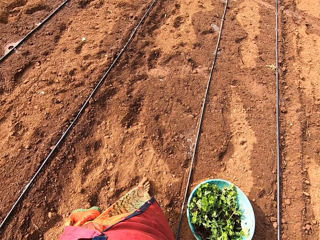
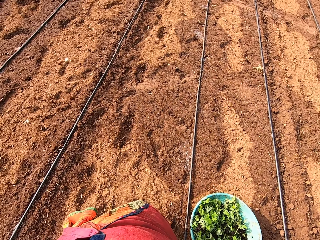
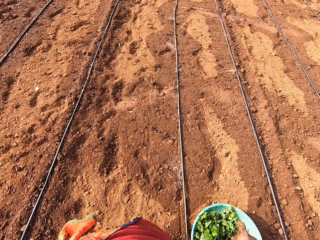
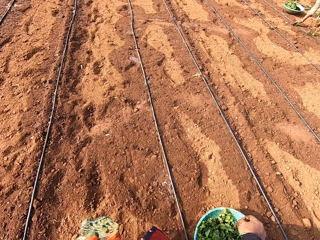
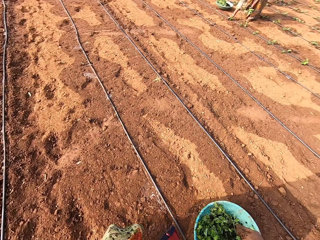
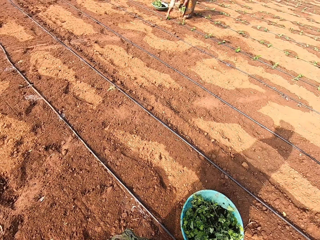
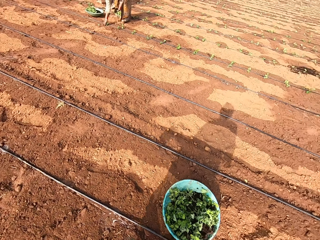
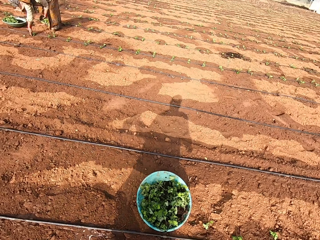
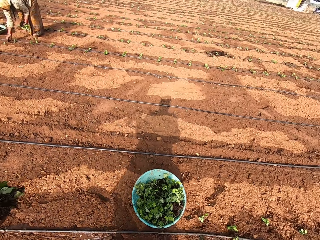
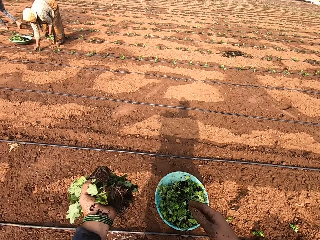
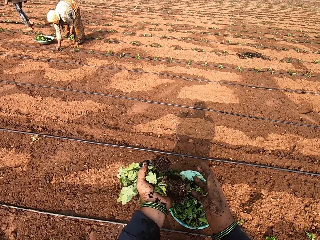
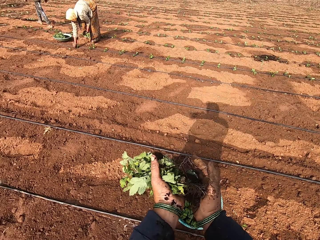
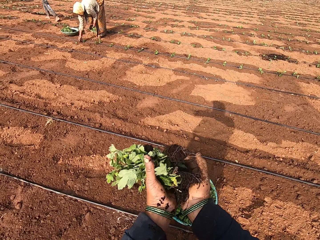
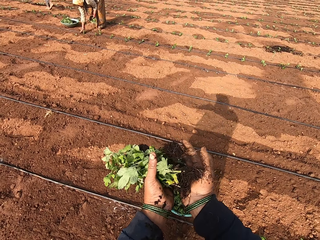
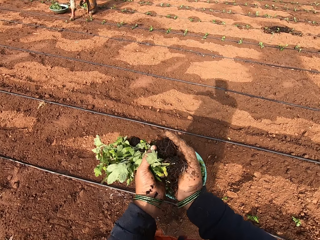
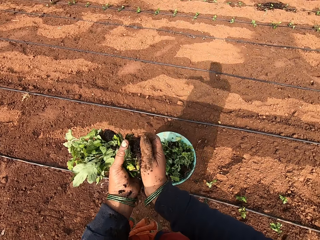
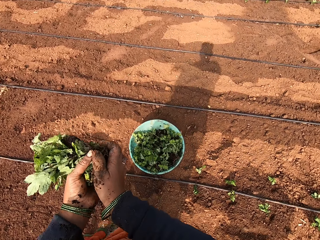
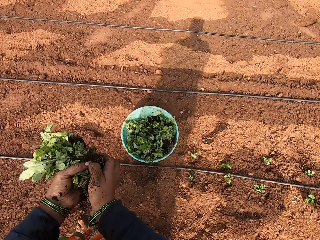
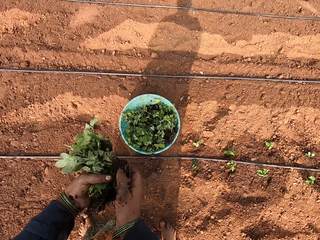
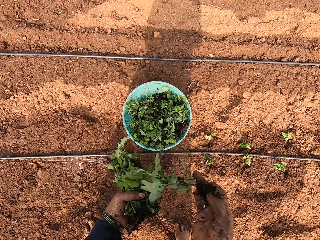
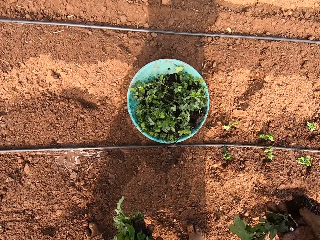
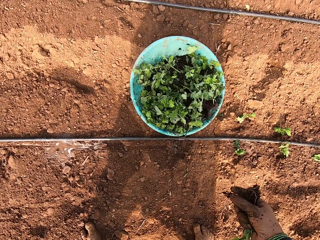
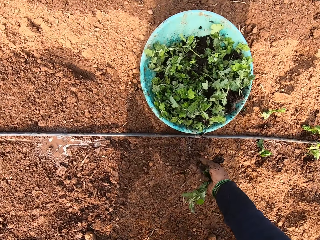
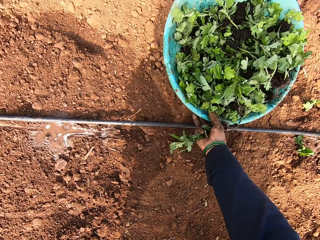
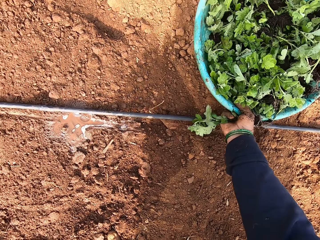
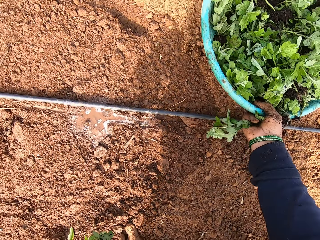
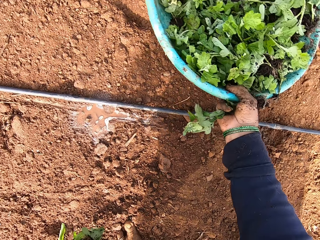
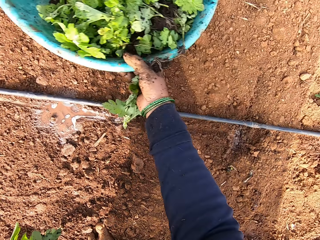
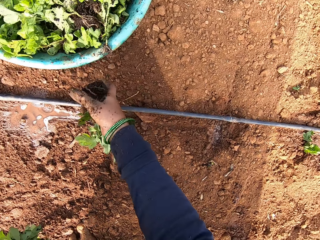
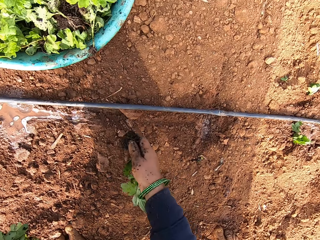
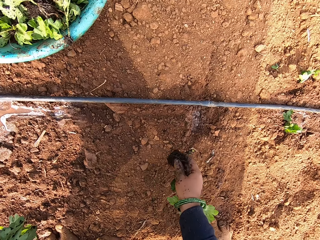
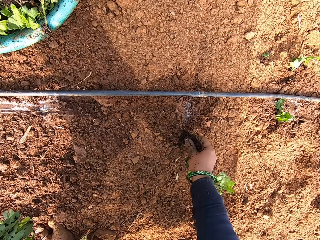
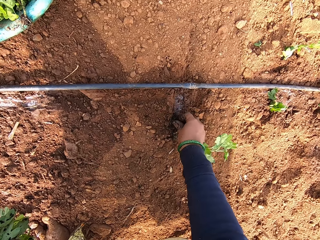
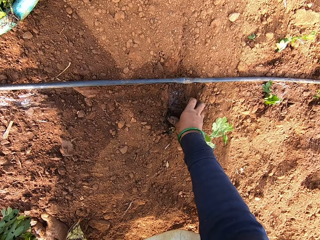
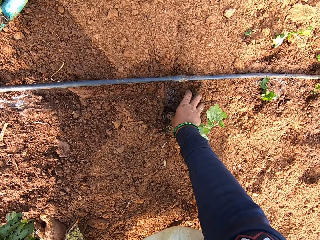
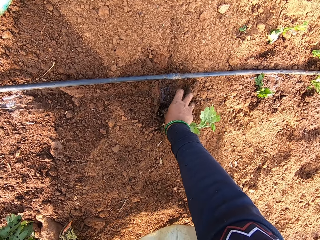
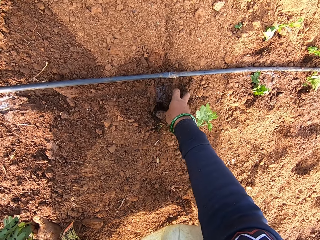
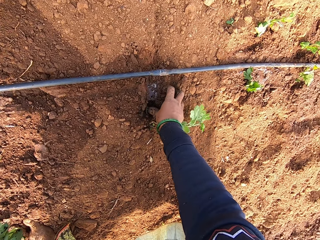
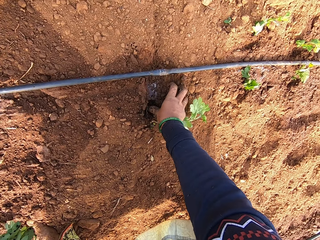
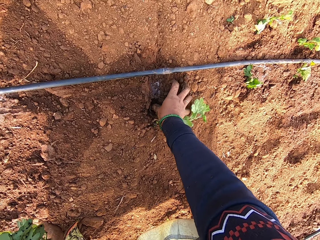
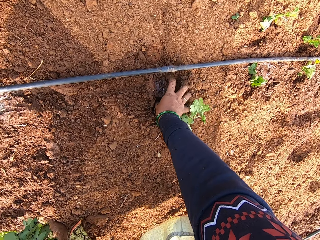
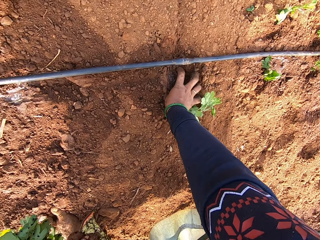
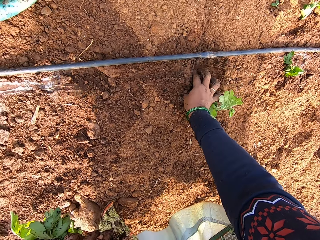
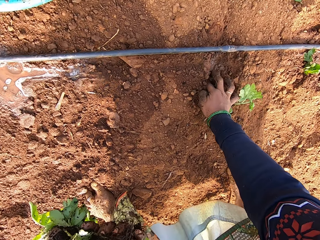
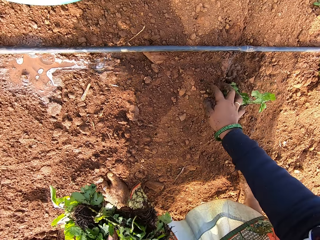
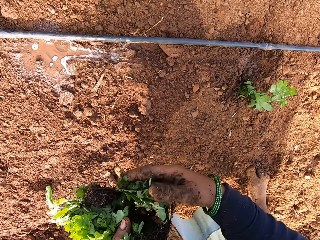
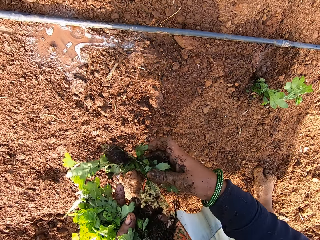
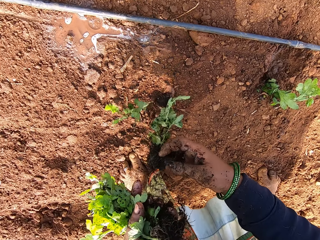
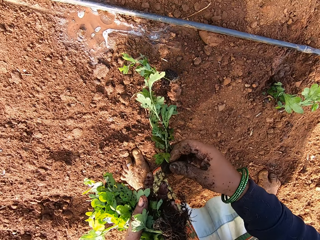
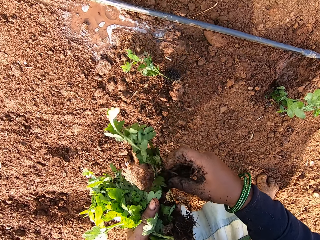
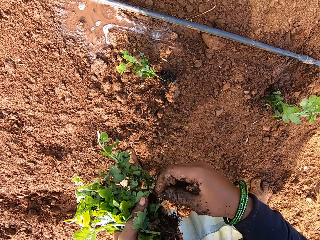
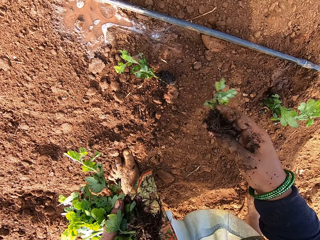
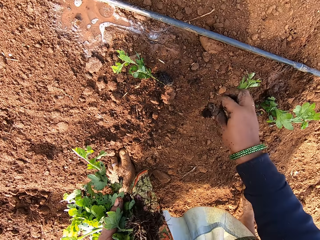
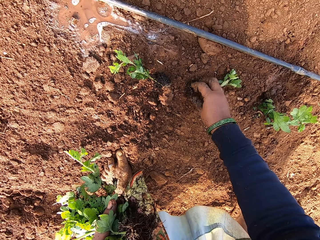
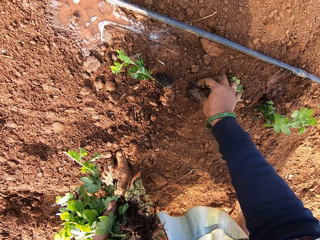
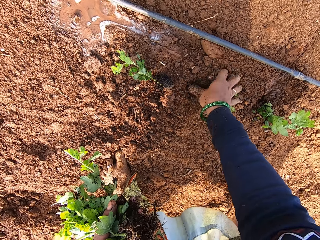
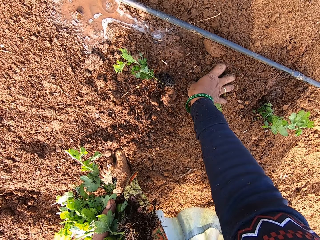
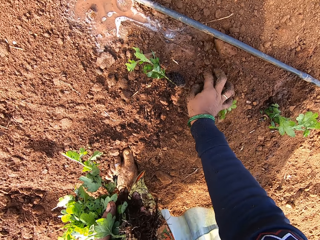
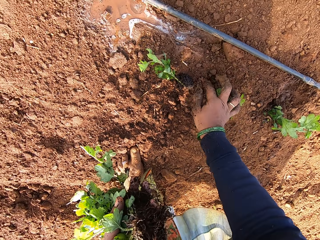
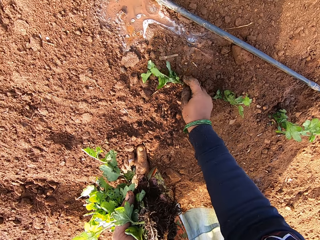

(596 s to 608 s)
The camera wearer walks around the garden. A woman plants some vegetable leaves on the ground with her right hand. The camera wearer interacts with the woman. She takes a vegetable leaf from her left hand with her right hand. She drags the bowl of vegetable leaves on the ground with her right hand. She picks the pot from the ground. She plants the vegetable leaf on the ground with her right hand and puts the pot down on the ground. The woman interacts with the camera wearer. The camera wearer dialogues with the woman. She takes a vegetable leaf from her left hand with her right hand. She plants the vegetable leaf on the ground with her right hand.

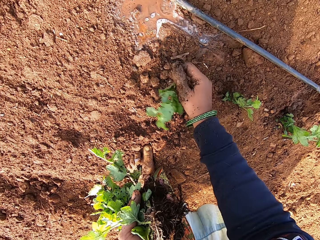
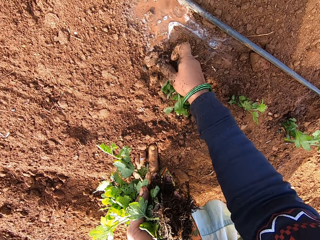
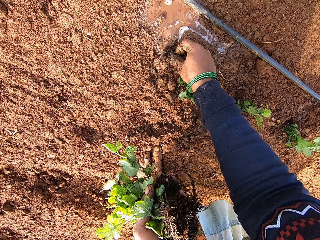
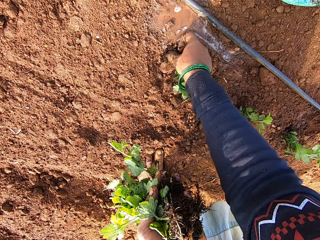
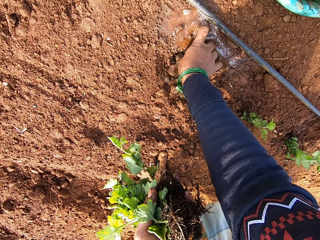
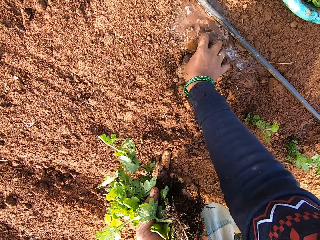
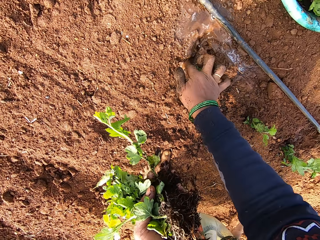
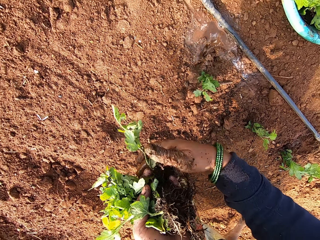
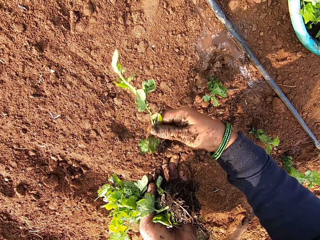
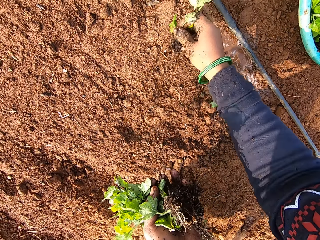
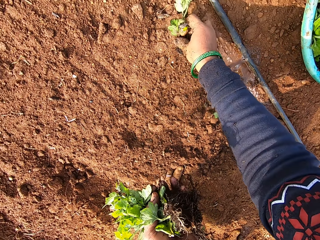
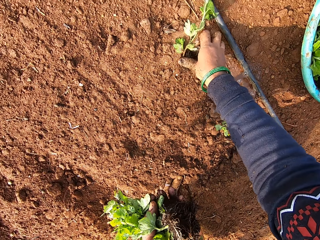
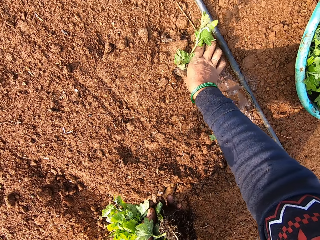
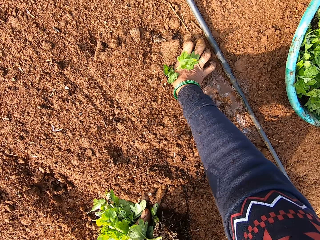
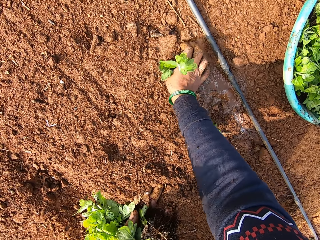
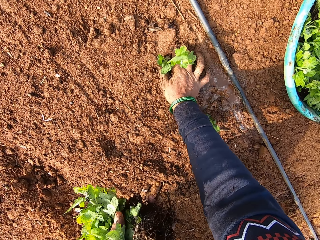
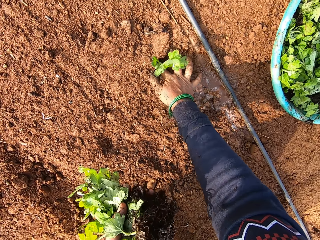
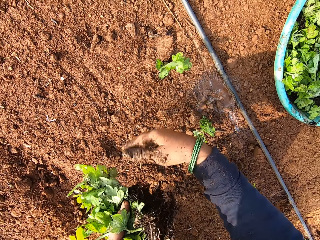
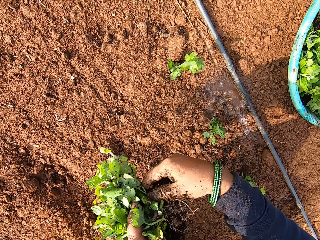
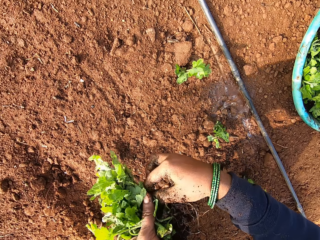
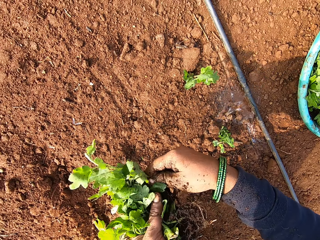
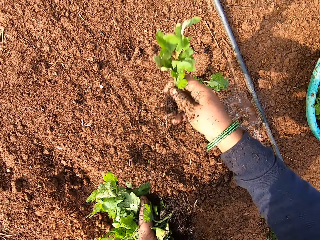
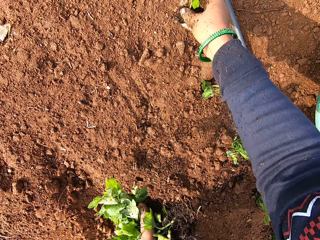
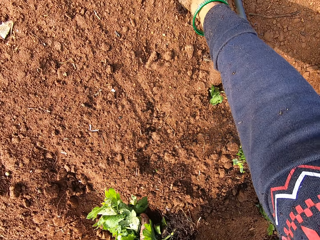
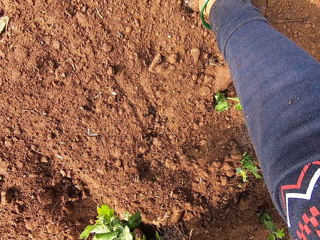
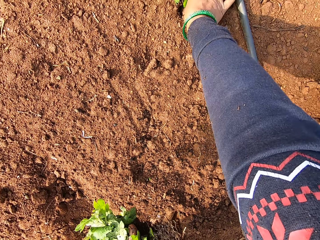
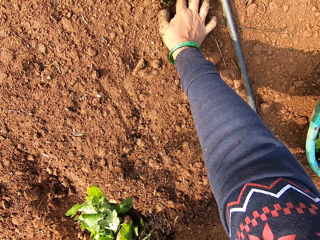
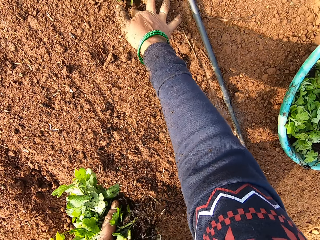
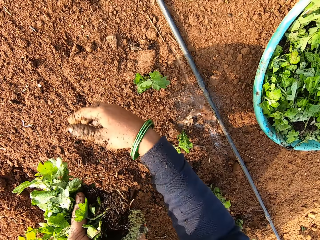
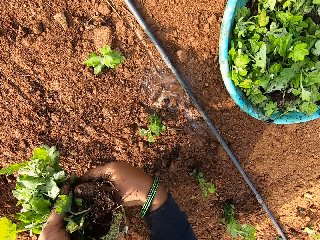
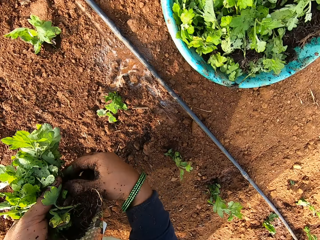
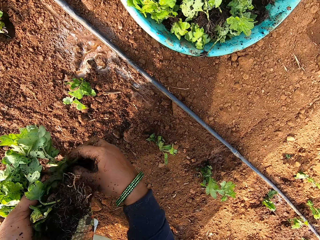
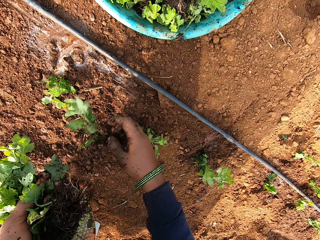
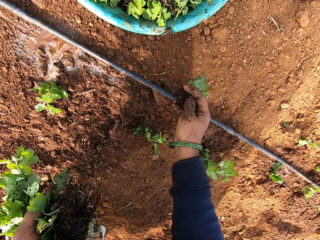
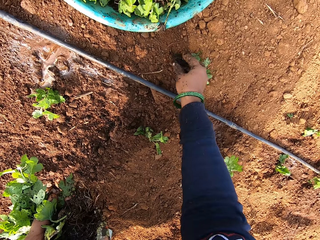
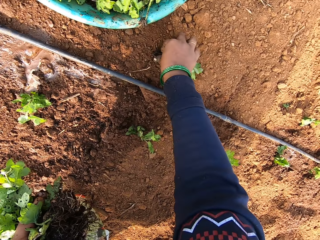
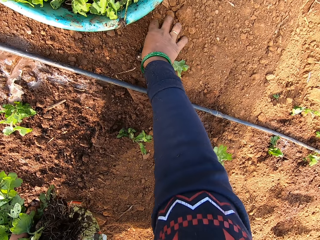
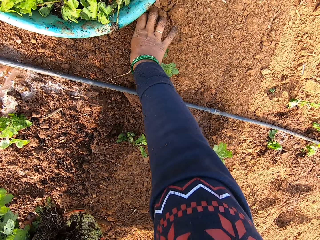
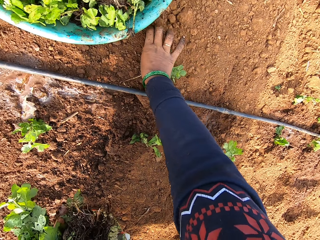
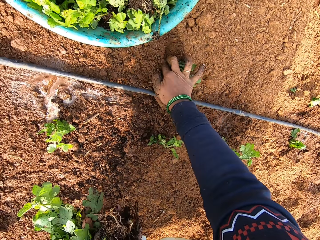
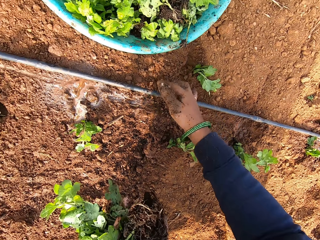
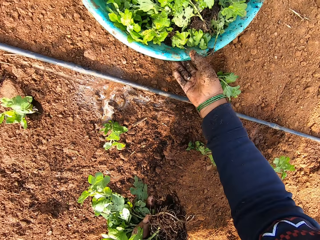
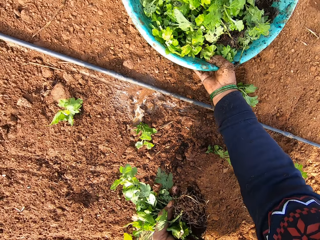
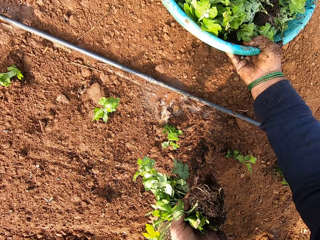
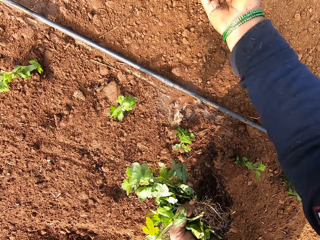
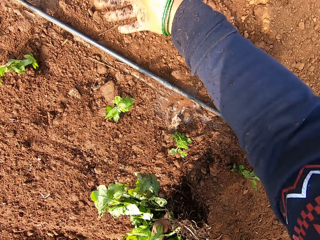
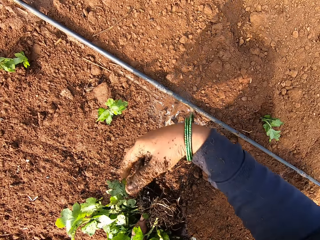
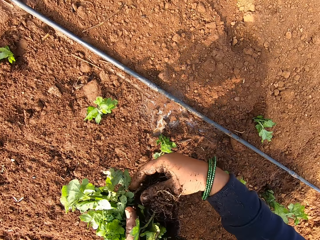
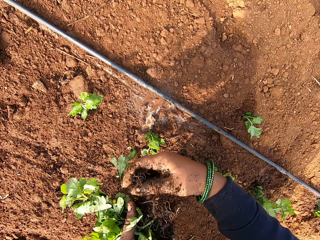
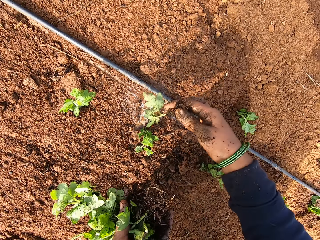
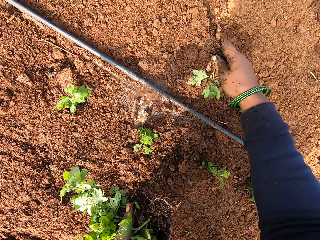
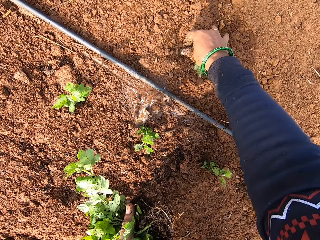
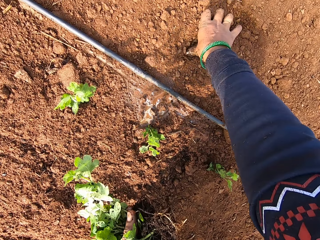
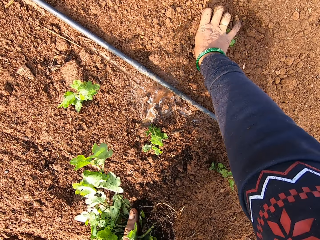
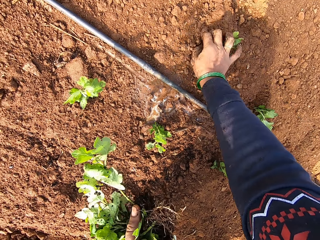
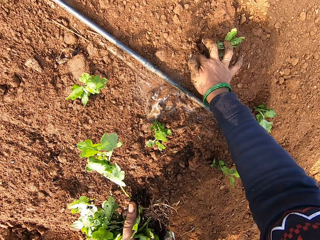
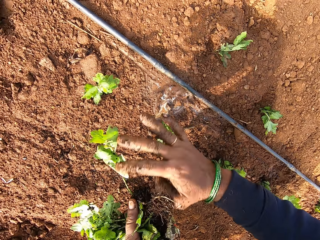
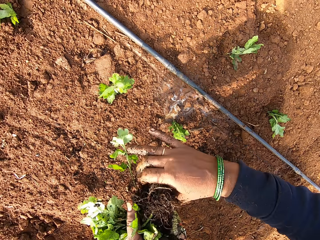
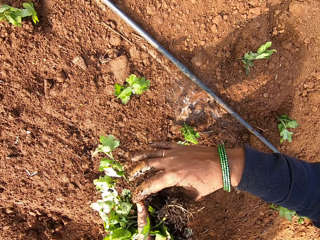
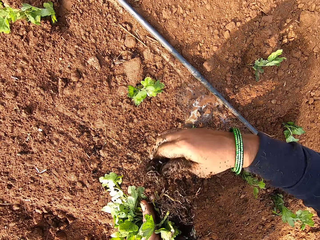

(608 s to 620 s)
The camera wearer picks a vegetable leaf from the ground with her right hand. She plants the vegetable leaf on the ground with her right hand. She dialogues with a person. She takes a vegetable leaf from her left hand with her right hand. She plants the vegetable leaf on the ground with her right hand. She takes a vegetable leaf from her left hand with her right hand. She plants the vegetable leaf on the ground with her right hand. She takes a vegetable leaf from her left hand with her right hand. She plants the vegetable leaf on the ground with her right hand. She carries the bowl of vegetable leaves from the ground with her right hand. She throws the bowl of vegetable leaves on the ground with her right hand. She takes a vegetable leaf from her left hand with her right hand. She plants the vegetable leaf on the ground with her right hand. She takes a vegetable leaf from her left hand with her right hand.
